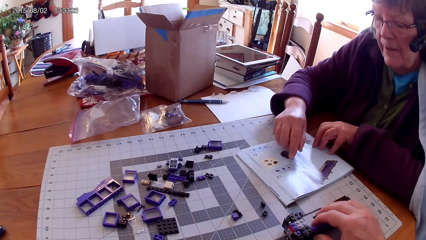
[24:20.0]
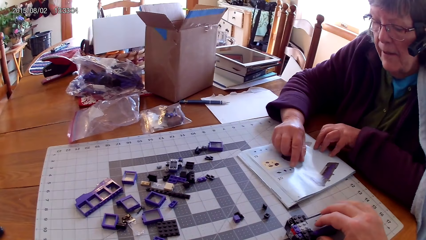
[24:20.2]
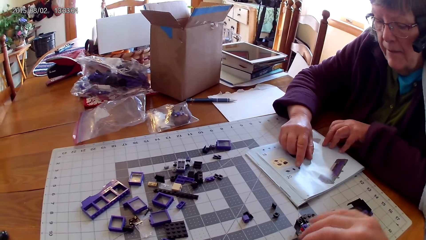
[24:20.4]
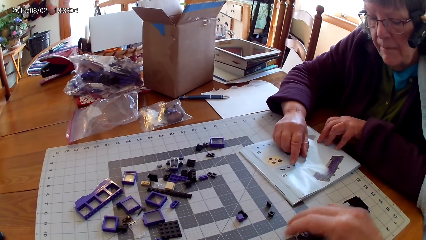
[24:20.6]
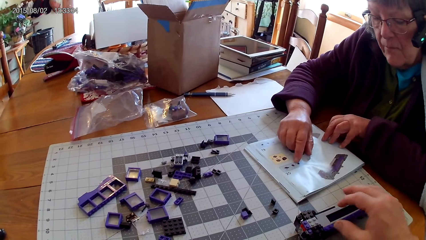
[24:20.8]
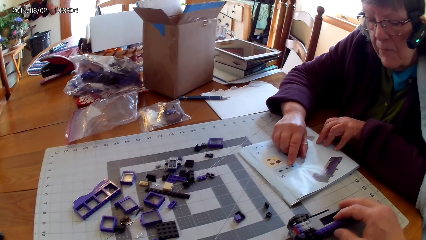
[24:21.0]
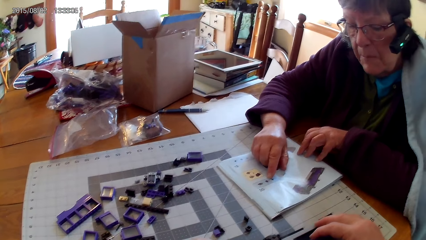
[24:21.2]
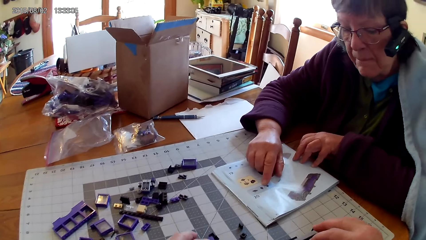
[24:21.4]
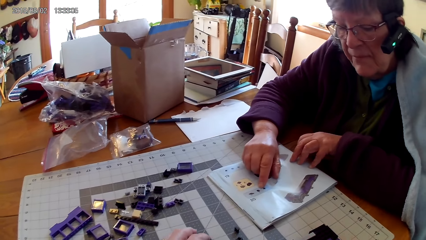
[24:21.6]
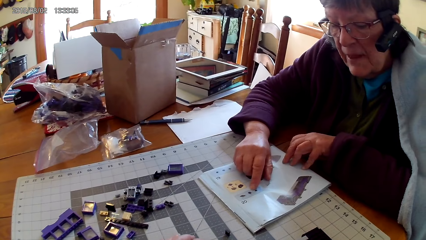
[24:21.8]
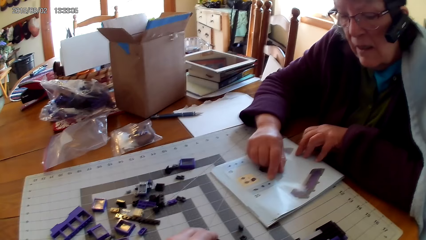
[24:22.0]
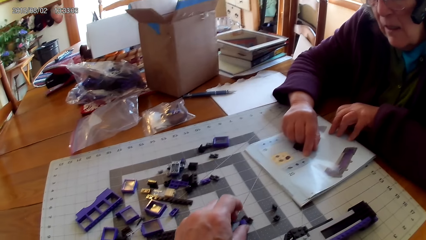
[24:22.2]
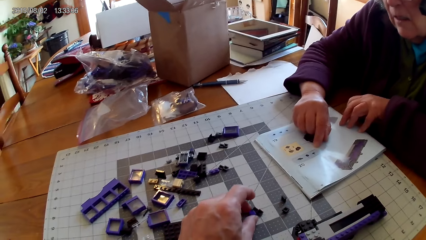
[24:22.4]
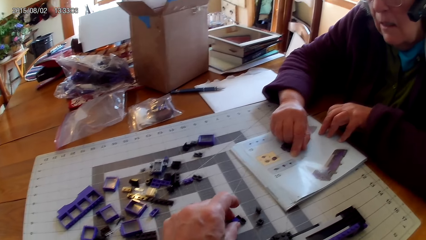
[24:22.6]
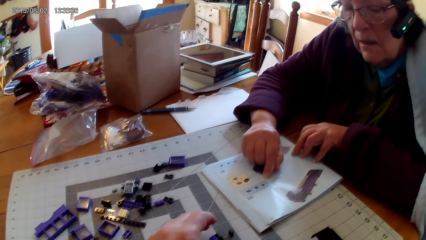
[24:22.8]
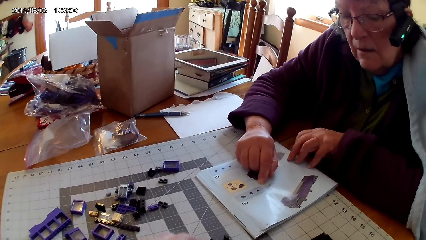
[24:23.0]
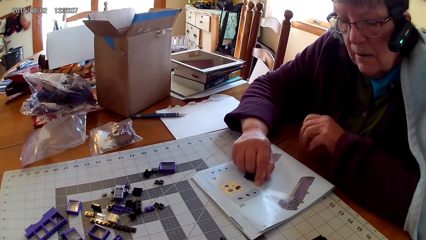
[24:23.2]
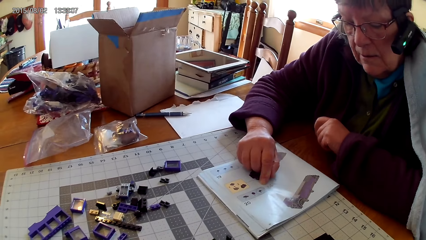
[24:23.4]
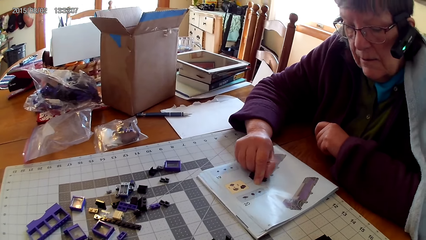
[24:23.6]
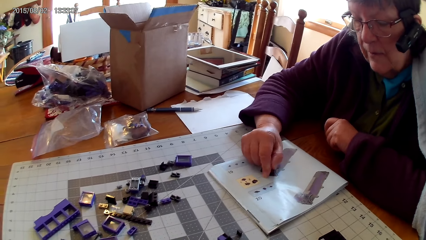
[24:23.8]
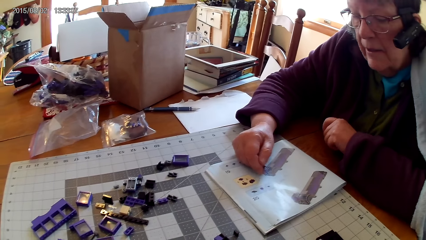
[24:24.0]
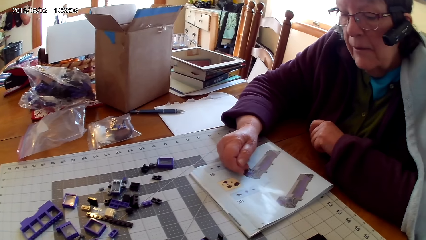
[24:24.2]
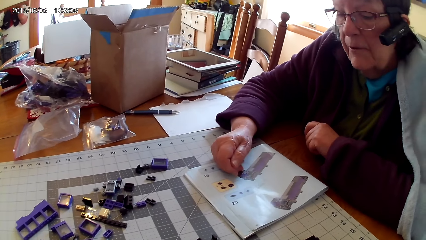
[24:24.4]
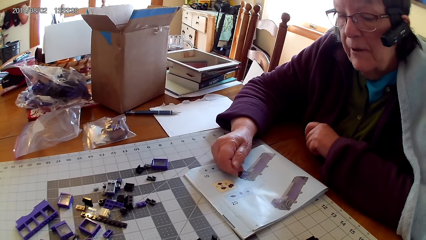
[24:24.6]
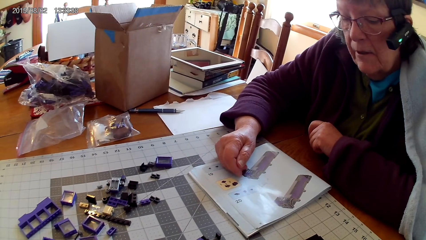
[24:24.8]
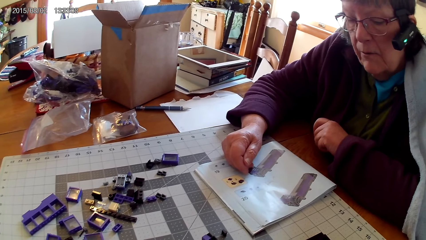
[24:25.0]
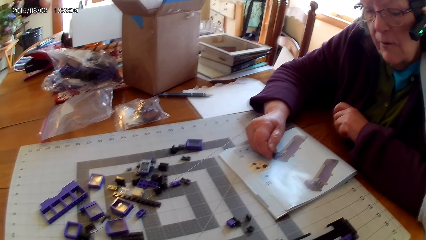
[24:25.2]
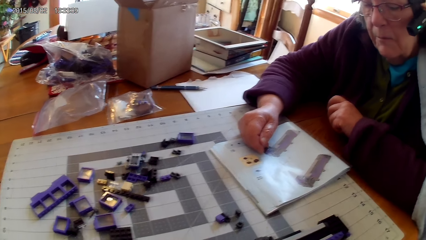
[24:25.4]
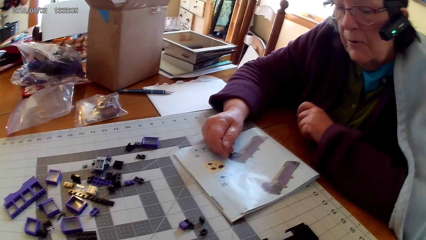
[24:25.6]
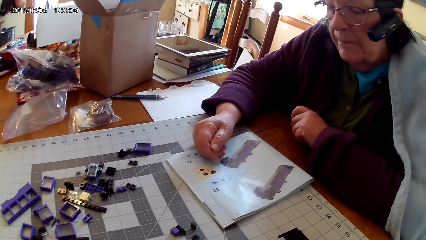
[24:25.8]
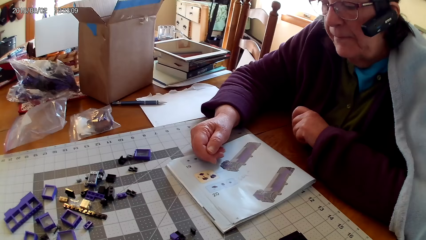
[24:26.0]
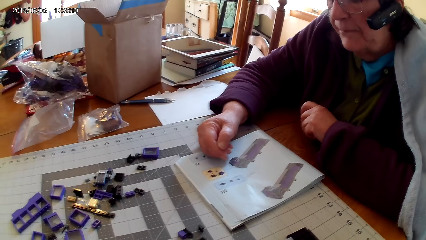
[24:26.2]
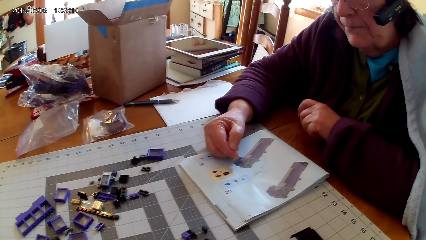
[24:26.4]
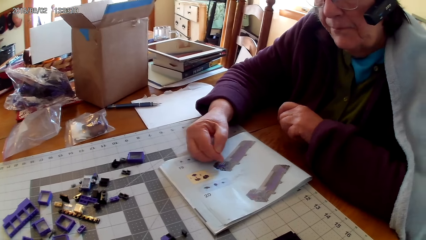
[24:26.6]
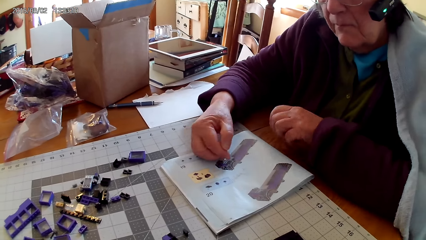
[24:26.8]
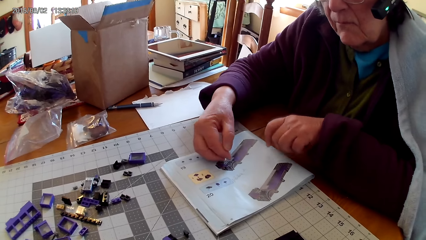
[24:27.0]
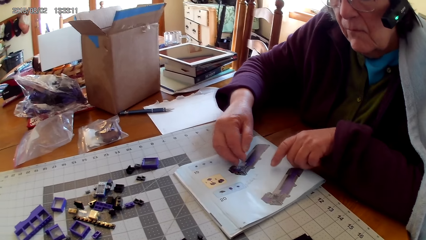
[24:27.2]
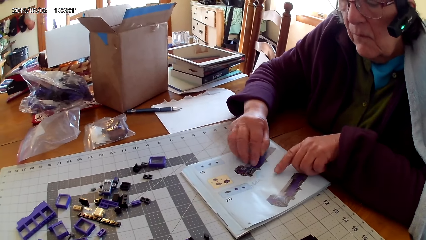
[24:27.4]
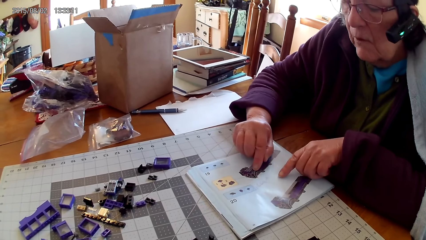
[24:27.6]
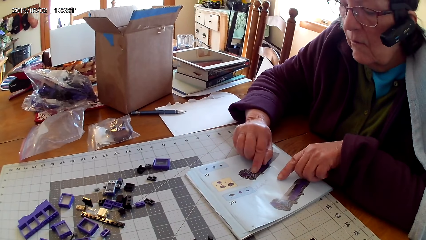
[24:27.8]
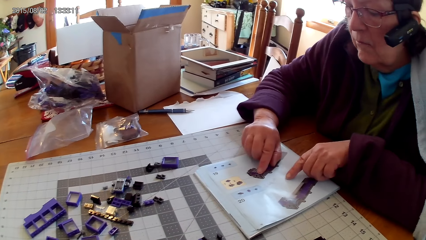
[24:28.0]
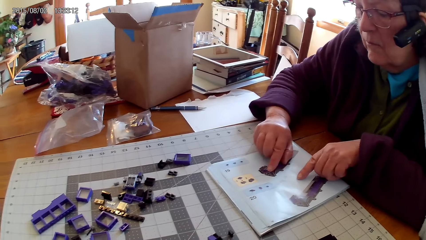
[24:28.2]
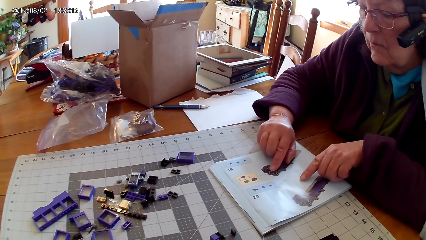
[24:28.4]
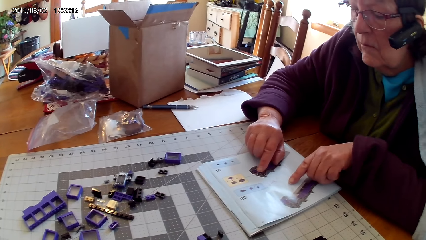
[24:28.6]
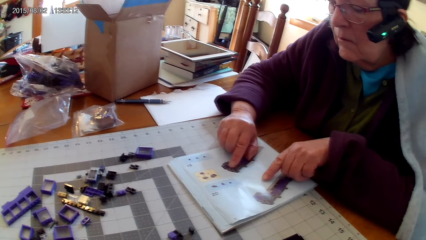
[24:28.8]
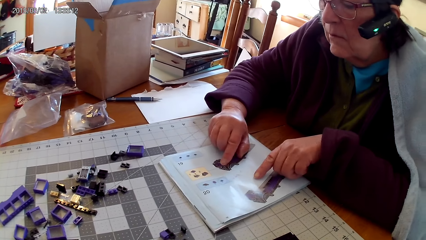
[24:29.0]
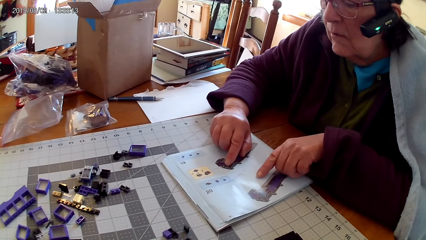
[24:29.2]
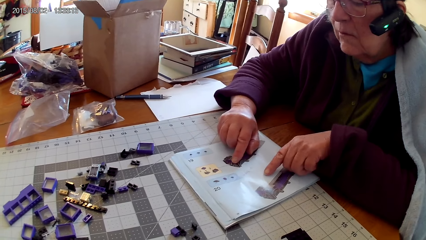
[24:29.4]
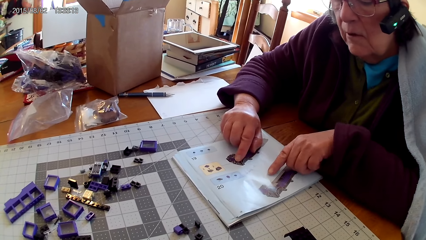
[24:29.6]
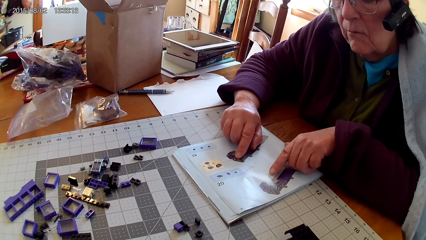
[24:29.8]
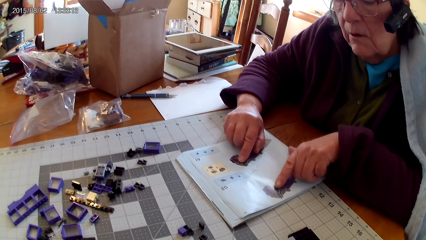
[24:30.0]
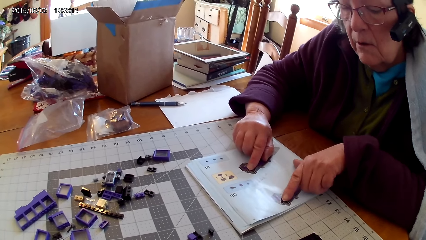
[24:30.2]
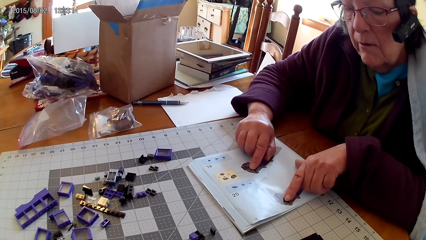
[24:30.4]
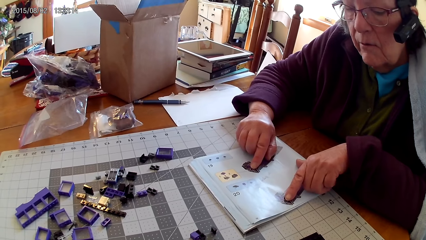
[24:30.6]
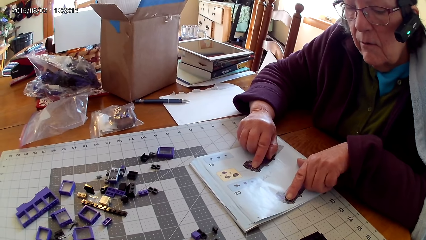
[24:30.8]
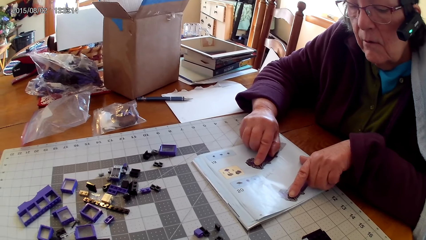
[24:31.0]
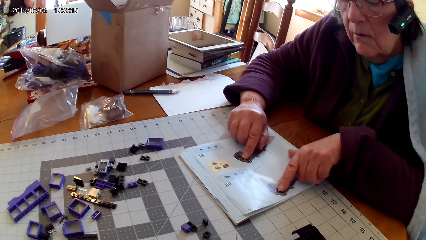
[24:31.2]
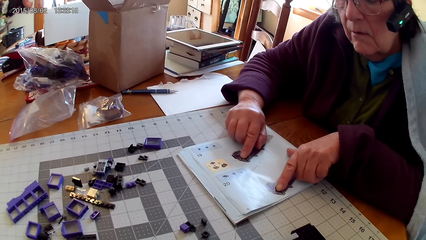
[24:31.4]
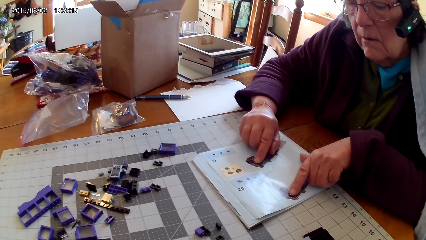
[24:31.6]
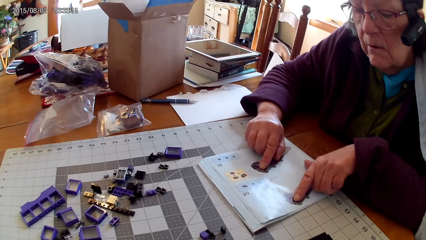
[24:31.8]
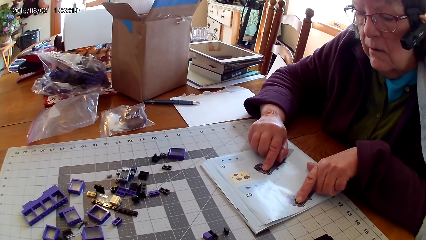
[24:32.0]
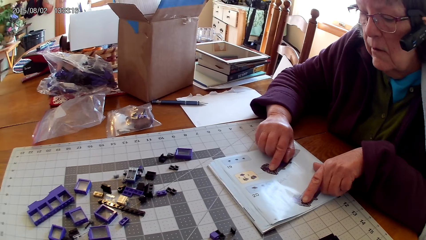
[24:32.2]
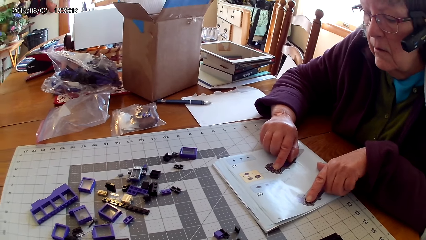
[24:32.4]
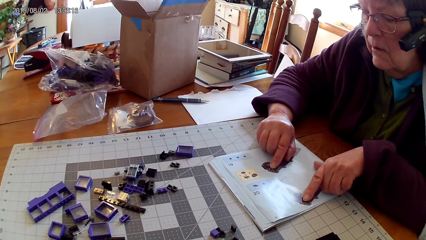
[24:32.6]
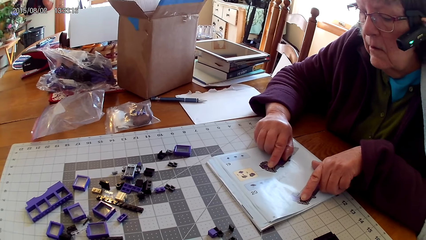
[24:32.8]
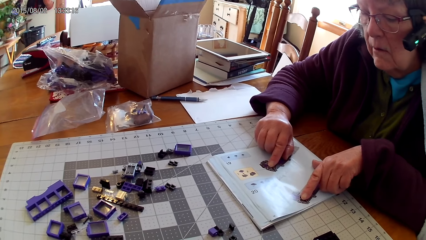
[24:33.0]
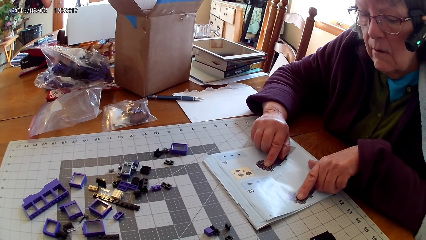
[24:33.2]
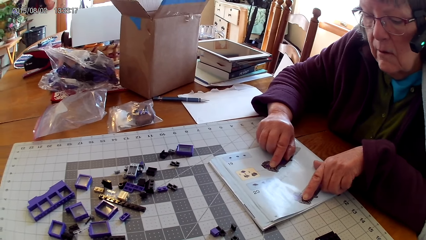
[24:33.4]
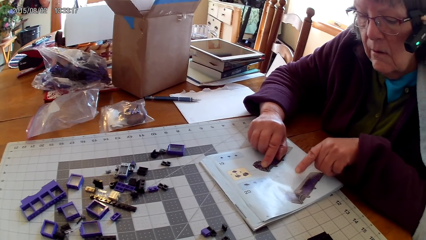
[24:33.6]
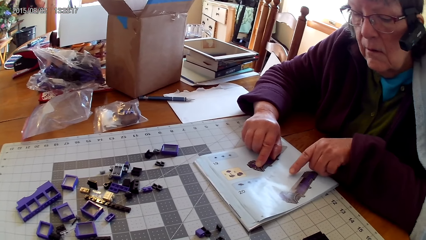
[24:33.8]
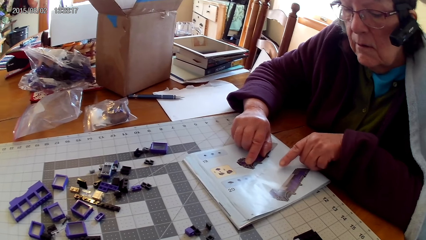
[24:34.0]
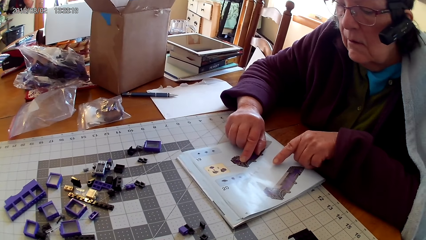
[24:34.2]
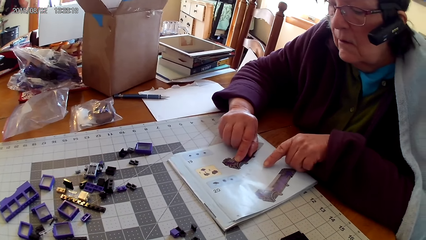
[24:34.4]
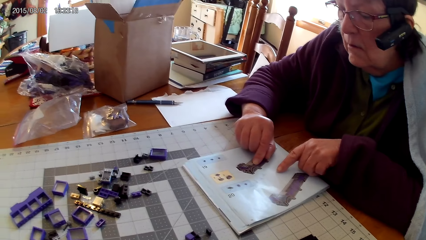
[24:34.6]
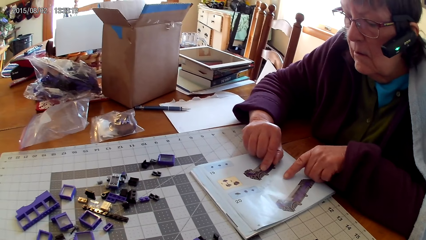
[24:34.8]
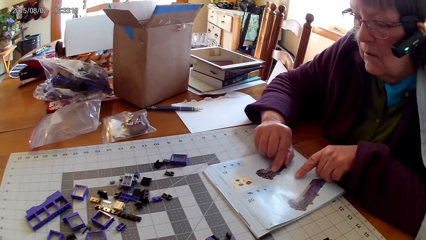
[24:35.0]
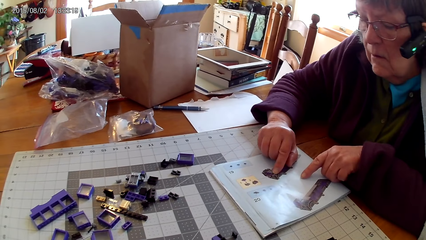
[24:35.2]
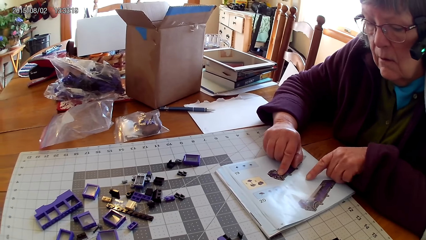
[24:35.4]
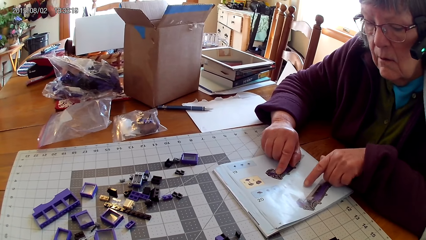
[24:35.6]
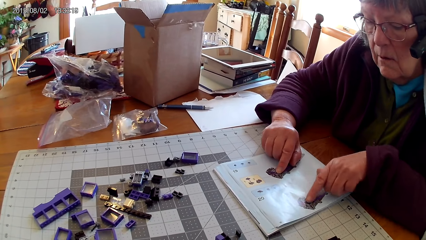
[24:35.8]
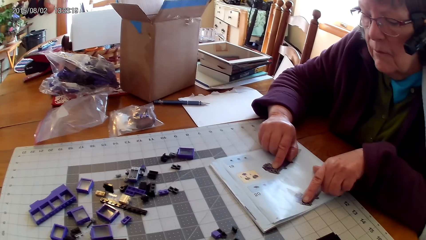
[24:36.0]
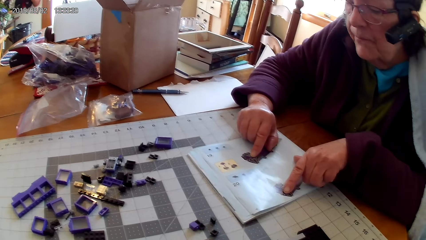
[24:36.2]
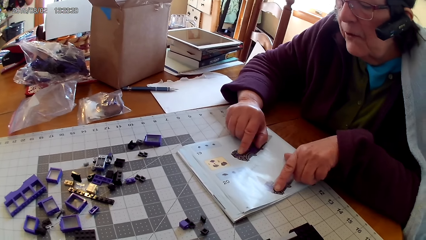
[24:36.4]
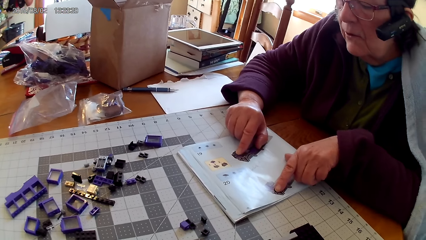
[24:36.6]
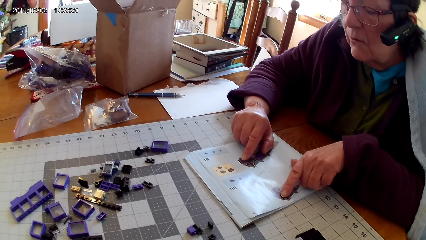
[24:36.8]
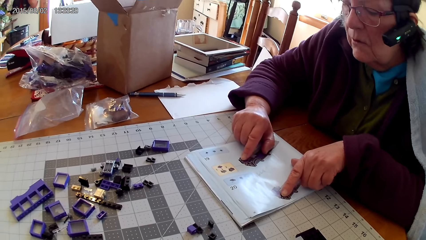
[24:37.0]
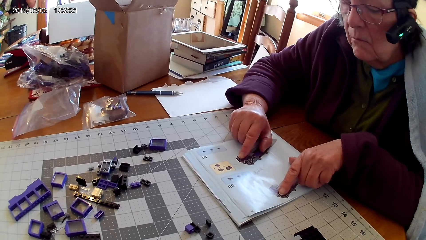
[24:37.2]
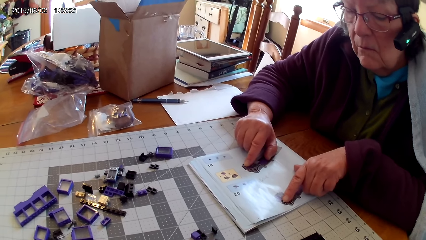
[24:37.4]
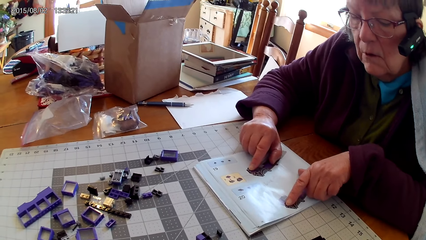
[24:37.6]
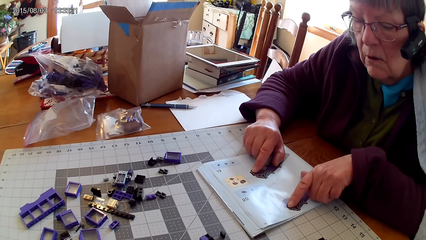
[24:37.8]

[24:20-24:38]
A woman touches the manual book. The camera wearer moves something. The woman points at a picture in the manual book. She holds the book with her hand. The camera wearer takes a spare part. The woman points at a picture in the manual book with both hands. The camera wearer looks around.
